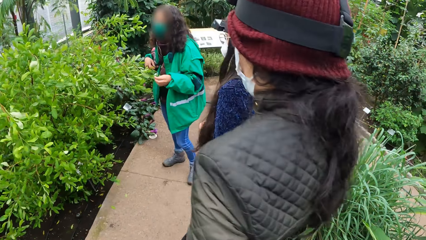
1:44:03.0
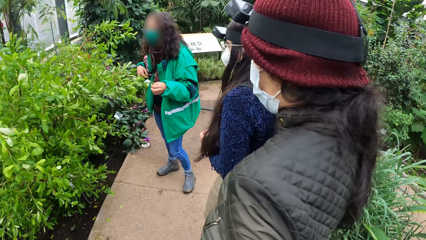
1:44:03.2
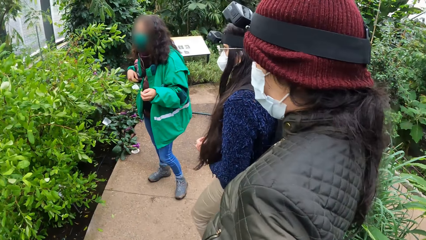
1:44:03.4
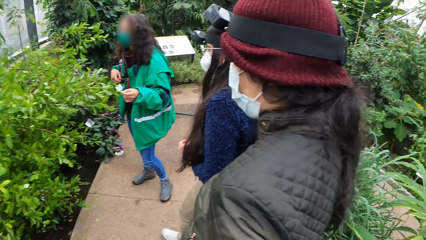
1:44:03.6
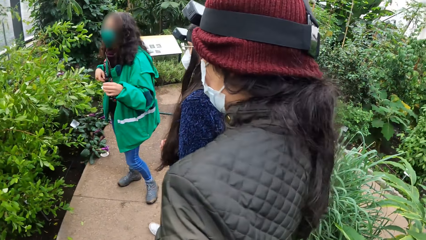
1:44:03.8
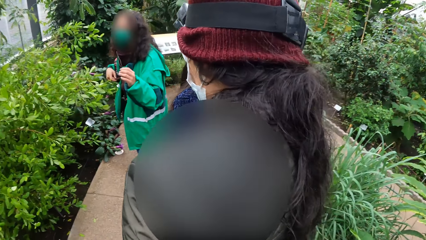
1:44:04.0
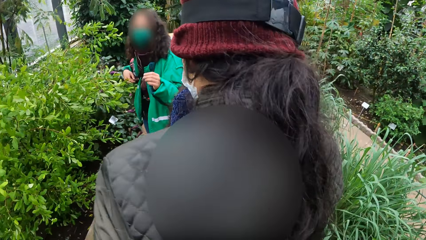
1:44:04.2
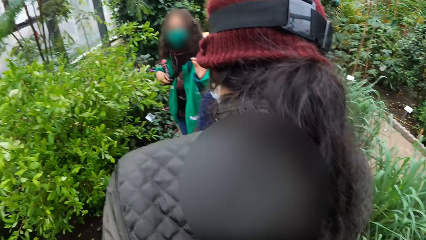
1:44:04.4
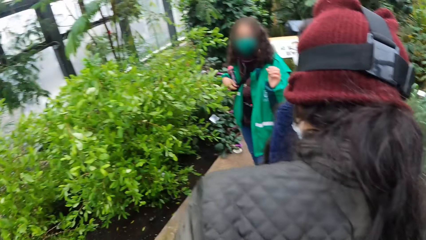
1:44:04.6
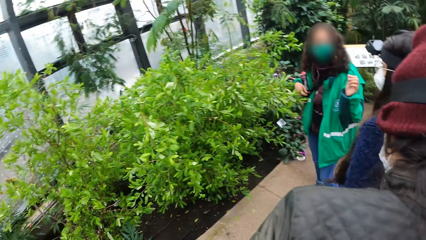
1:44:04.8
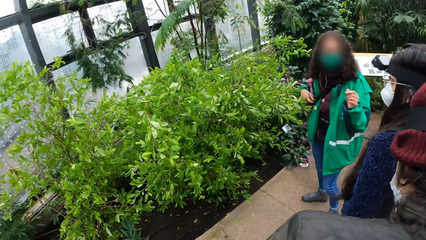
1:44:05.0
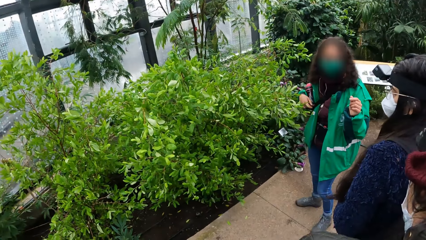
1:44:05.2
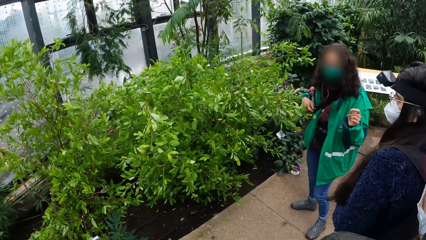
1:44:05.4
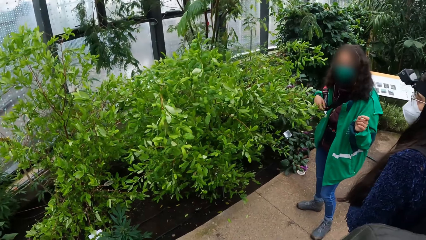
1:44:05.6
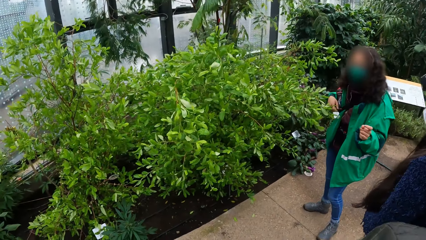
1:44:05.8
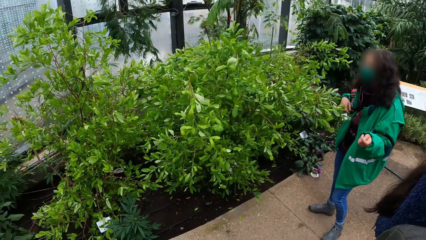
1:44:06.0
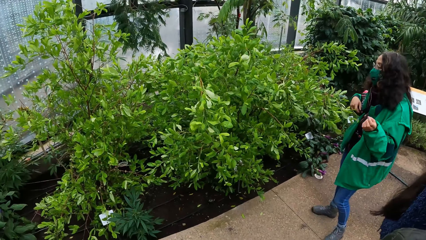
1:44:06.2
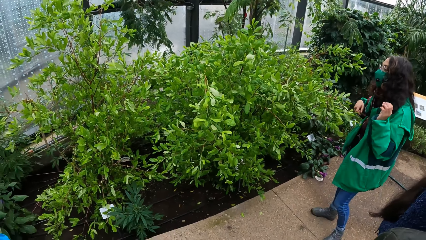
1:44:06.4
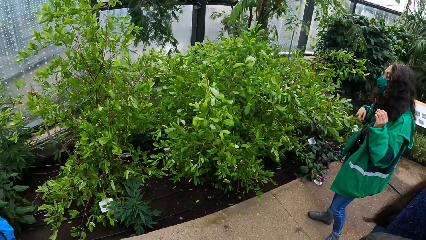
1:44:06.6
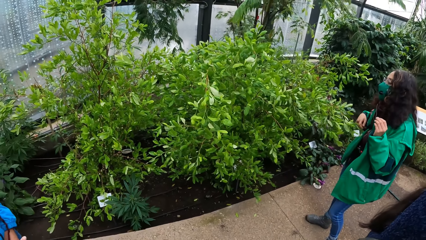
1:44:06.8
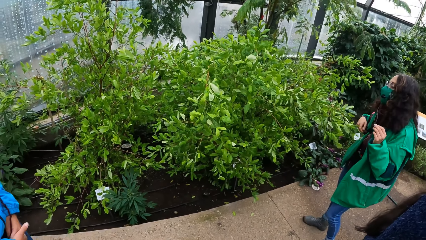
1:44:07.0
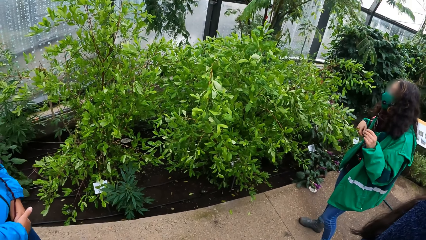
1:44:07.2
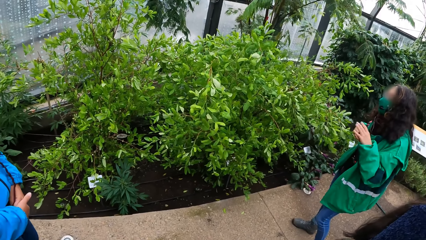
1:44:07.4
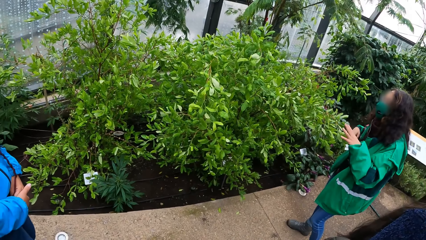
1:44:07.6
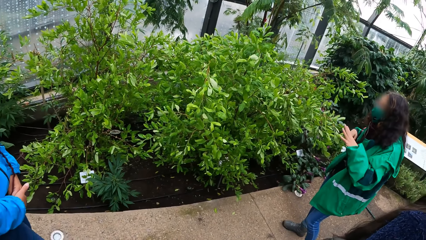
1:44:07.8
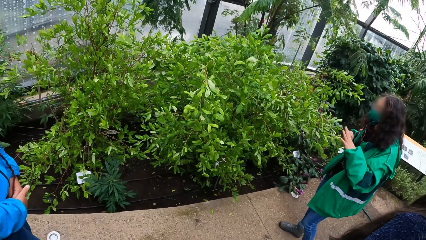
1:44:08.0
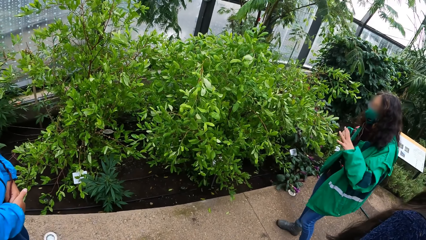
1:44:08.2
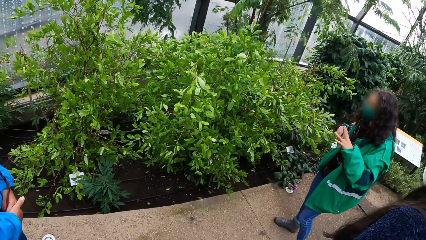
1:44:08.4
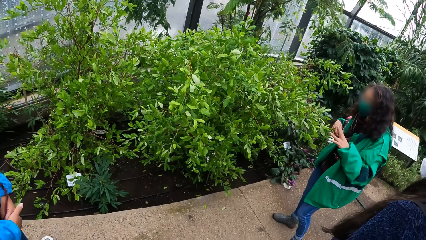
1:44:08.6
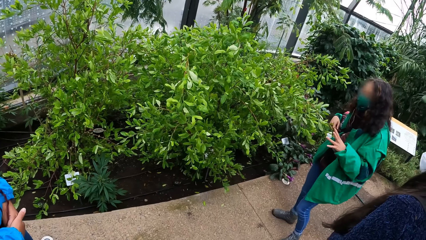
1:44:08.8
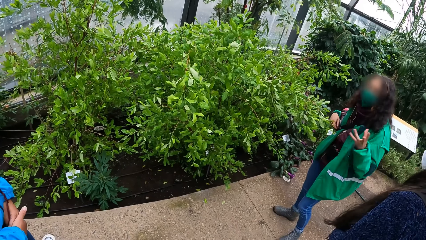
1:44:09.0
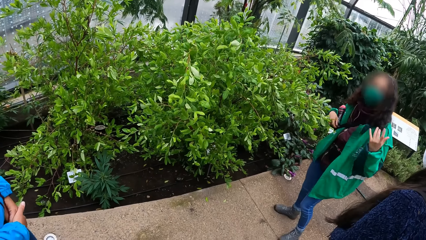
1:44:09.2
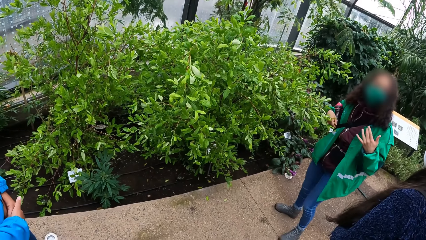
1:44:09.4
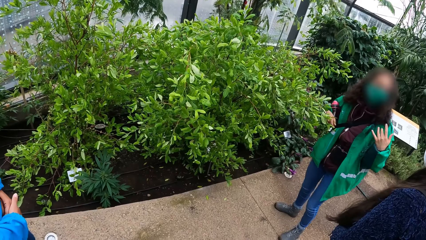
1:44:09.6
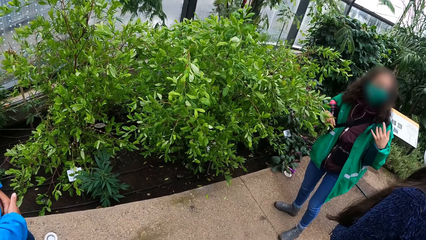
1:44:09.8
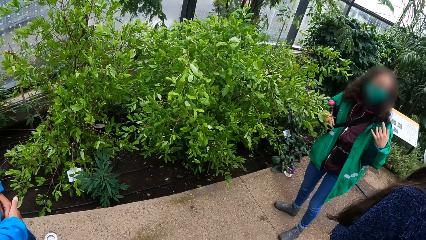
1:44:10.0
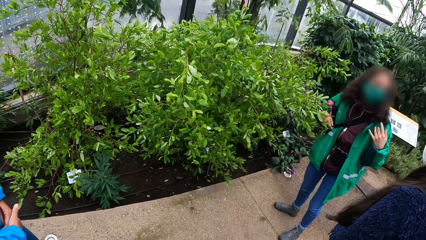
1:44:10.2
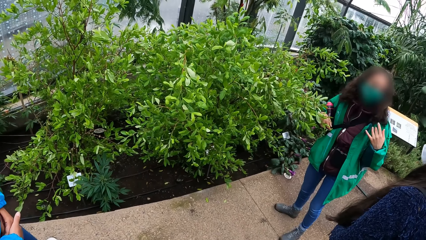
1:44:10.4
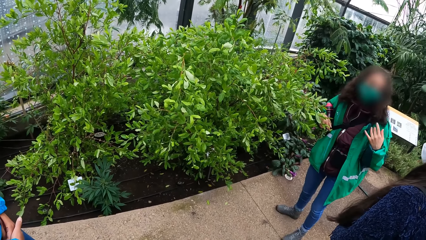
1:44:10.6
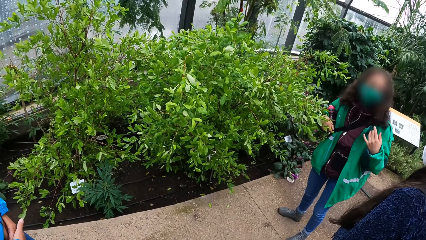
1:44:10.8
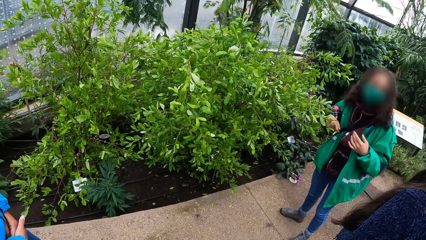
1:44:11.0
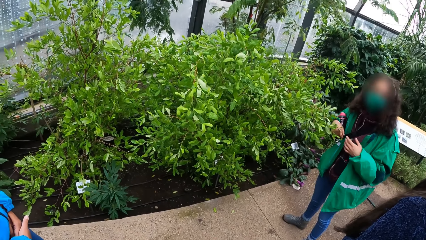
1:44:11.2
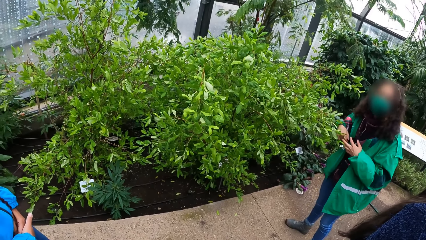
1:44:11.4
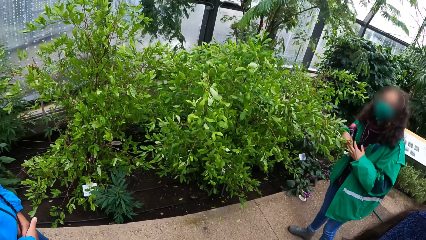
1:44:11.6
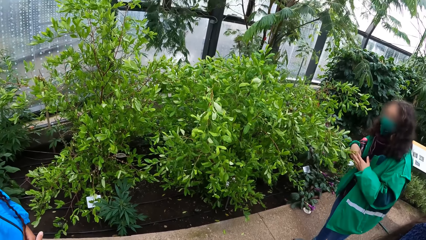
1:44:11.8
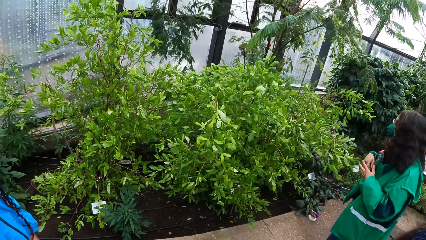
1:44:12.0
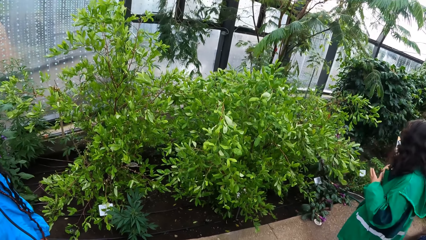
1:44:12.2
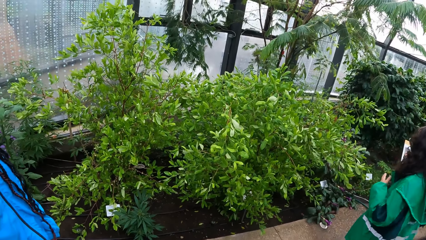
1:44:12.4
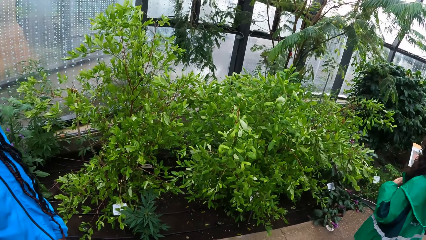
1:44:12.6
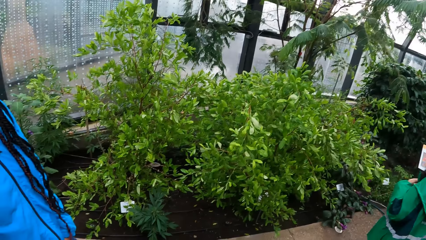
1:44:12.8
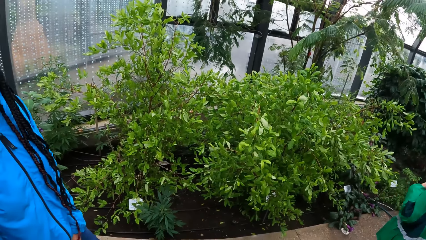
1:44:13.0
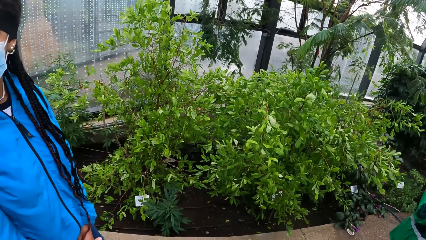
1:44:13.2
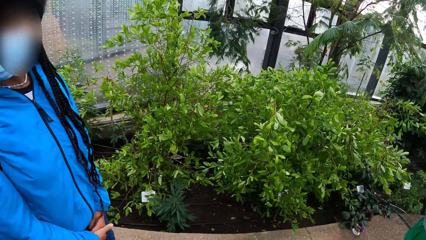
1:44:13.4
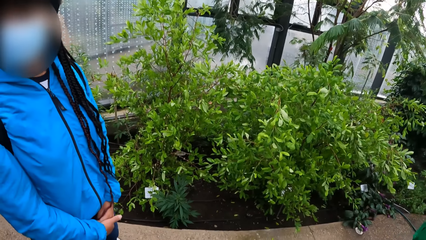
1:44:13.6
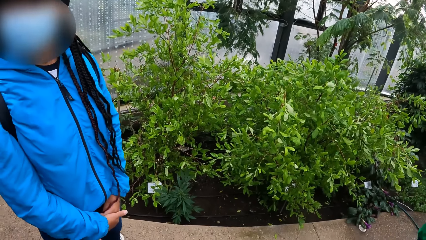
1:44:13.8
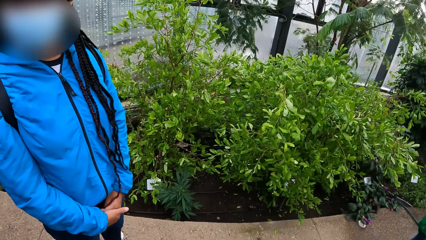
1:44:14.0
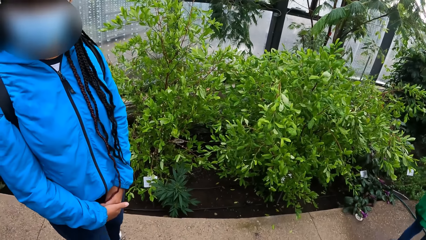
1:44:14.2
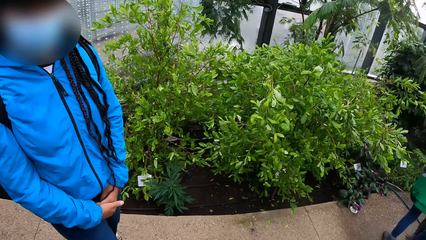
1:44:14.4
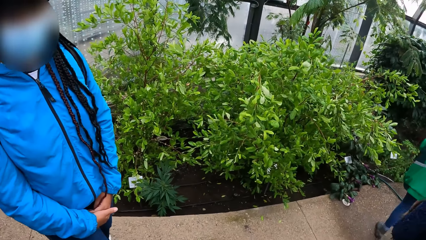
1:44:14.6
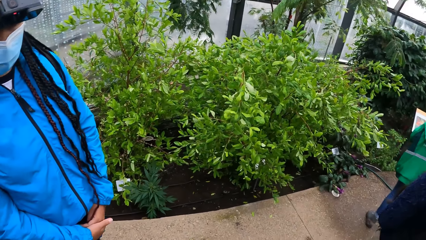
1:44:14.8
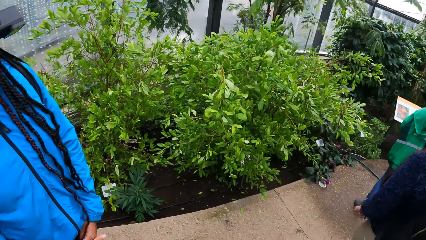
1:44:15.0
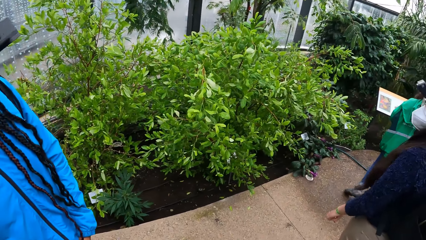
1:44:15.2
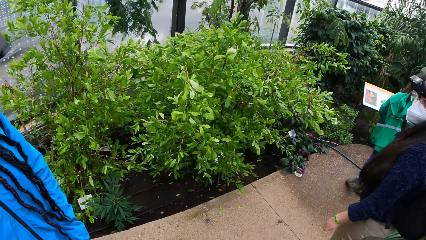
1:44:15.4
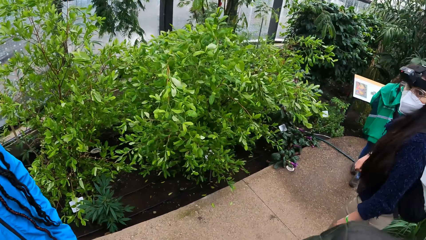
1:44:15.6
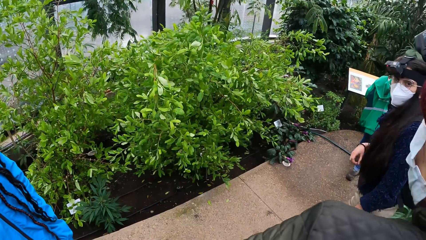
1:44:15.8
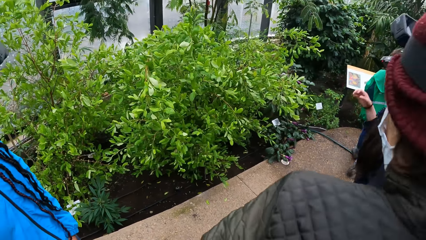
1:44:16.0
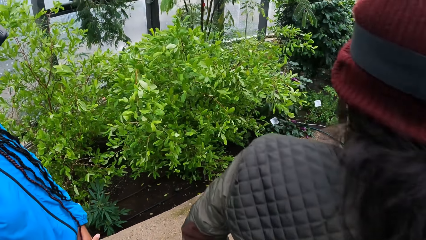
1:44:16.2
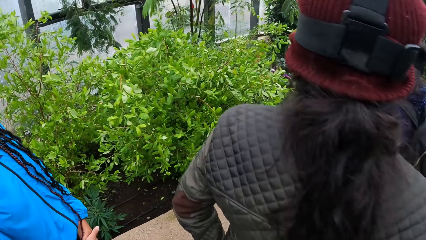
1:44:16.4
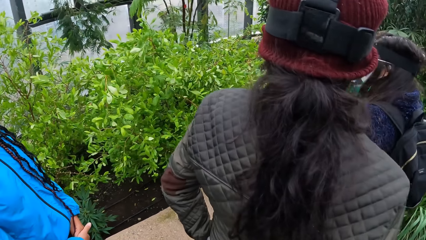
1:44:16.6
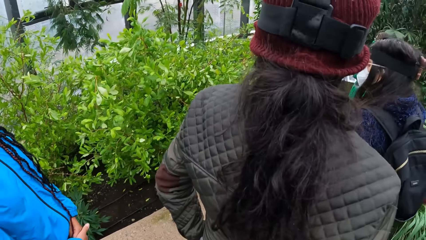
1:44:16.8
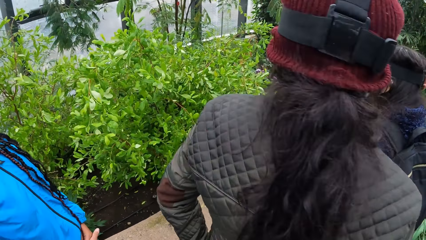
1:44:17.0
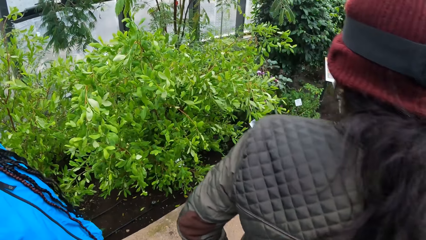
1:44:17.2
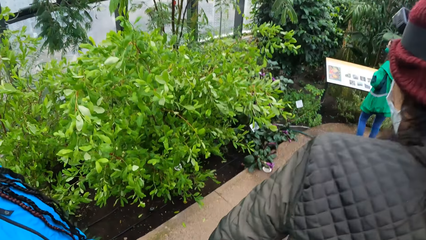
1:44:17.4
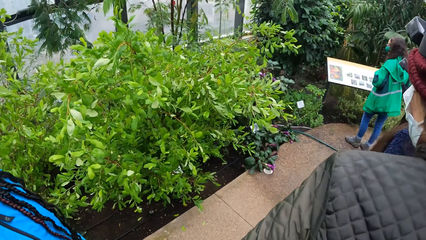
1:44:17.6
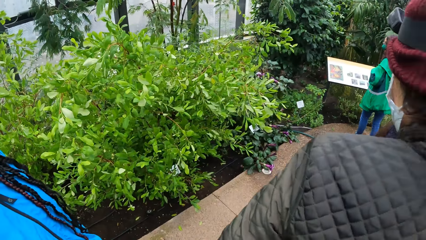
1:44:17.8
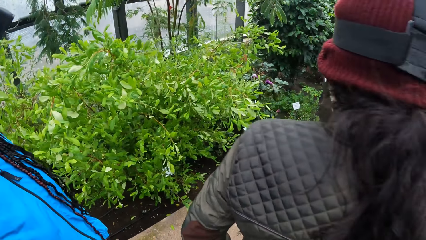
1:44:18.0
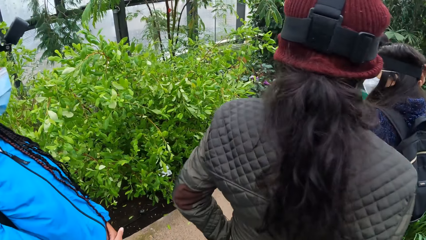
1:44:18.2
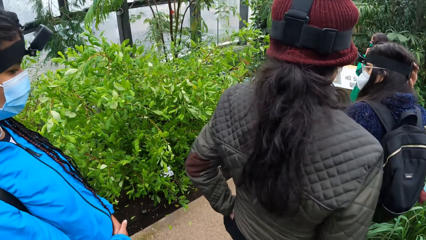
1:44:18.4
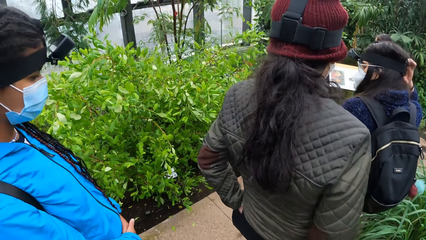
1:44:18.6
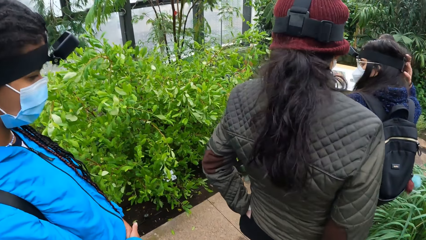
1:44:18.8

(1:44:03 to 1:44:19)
The camera wearer looks at the plants.
